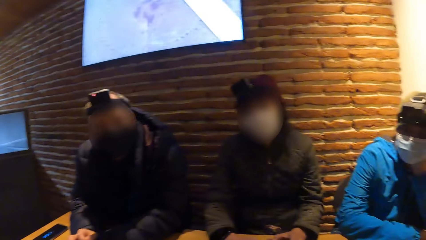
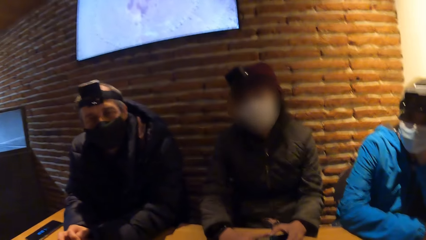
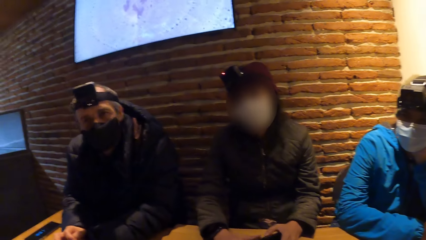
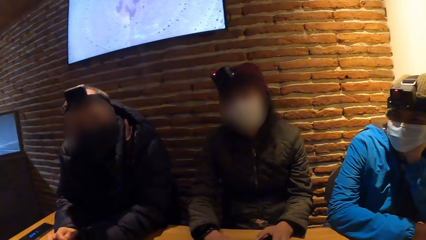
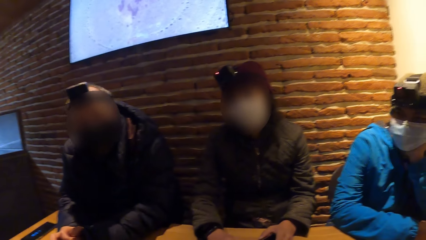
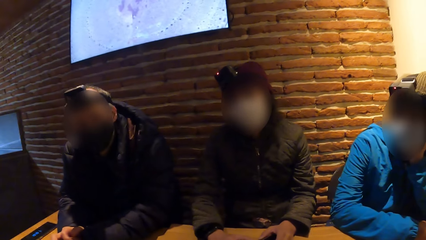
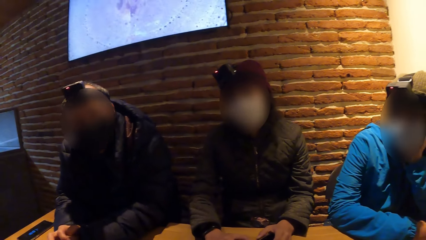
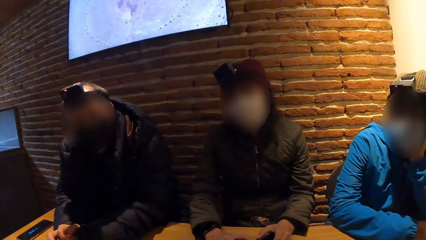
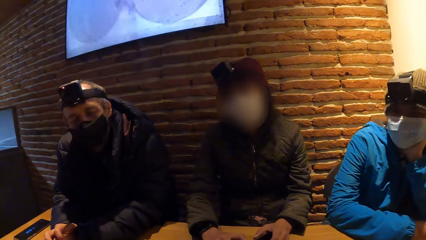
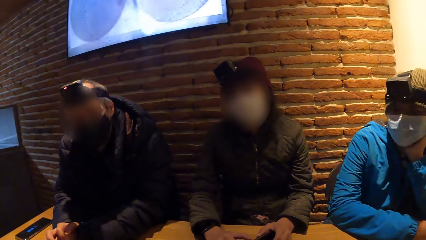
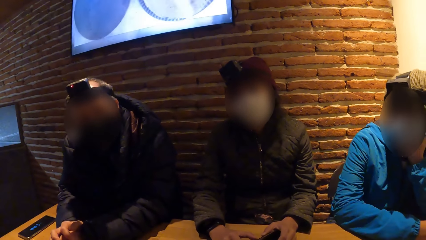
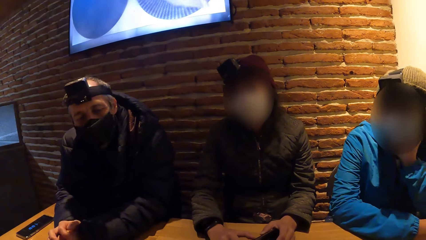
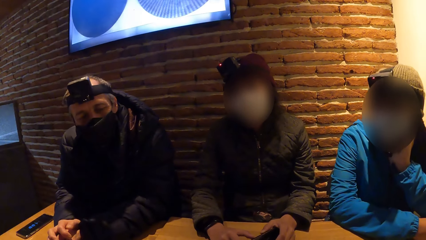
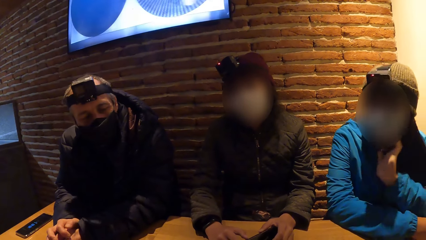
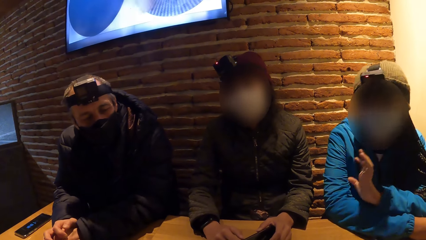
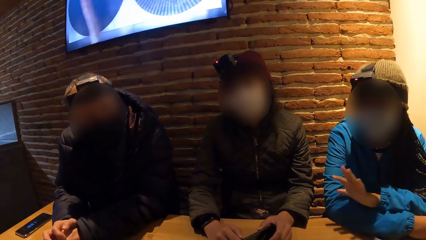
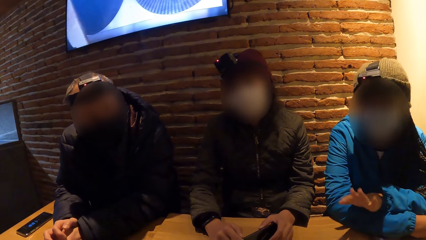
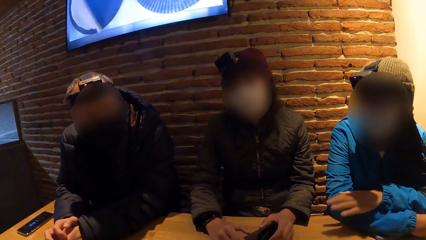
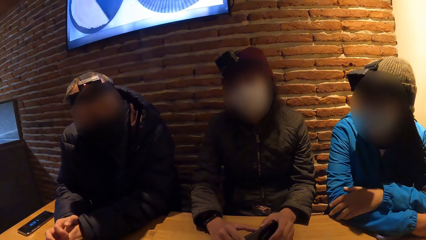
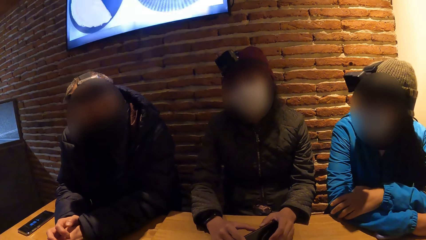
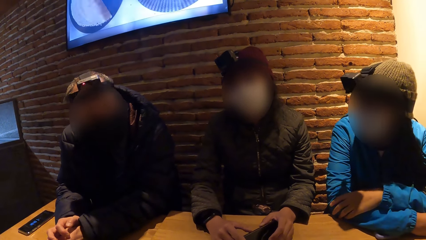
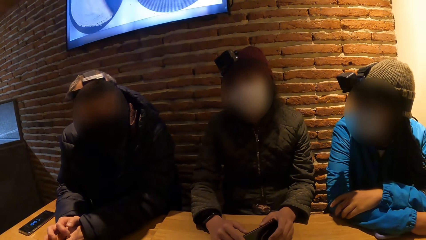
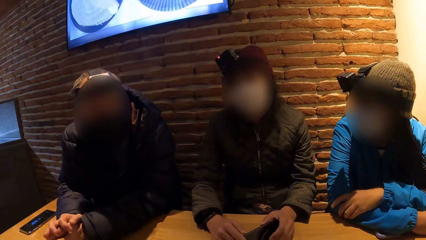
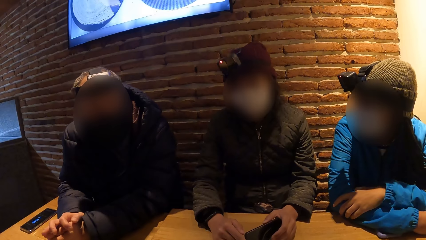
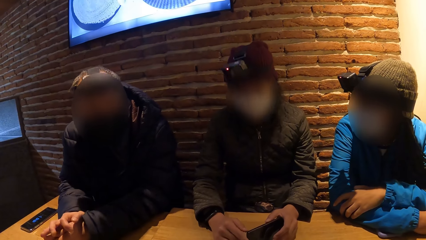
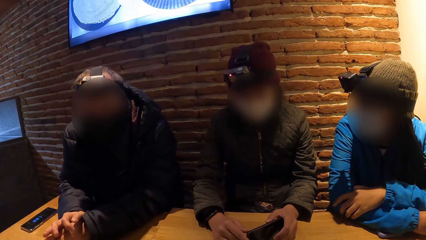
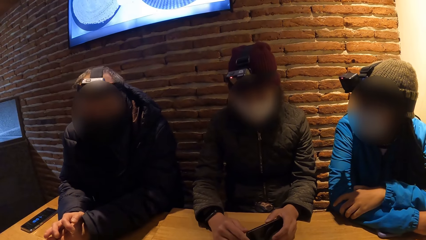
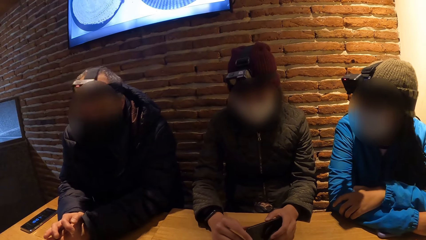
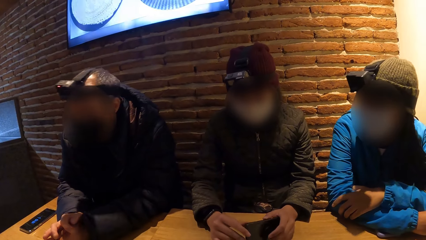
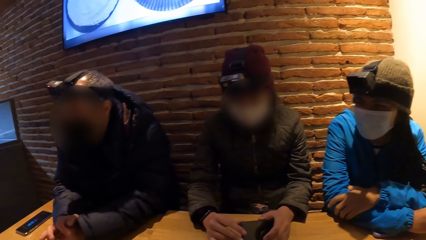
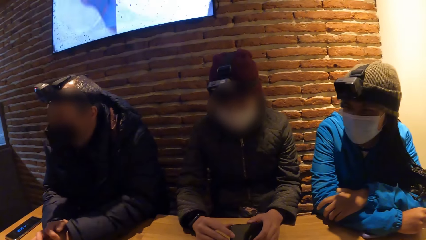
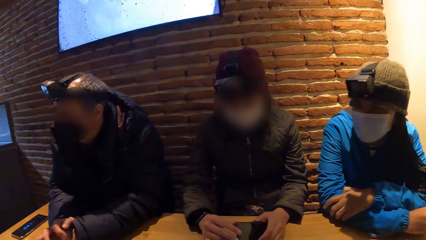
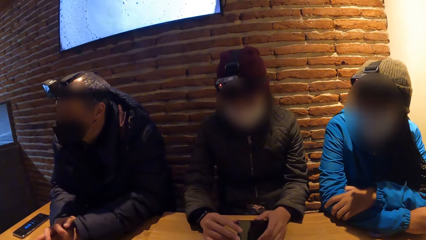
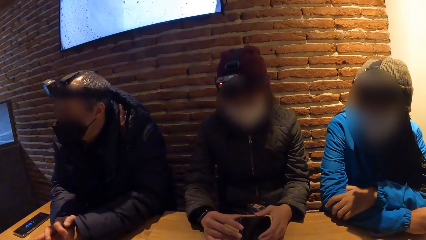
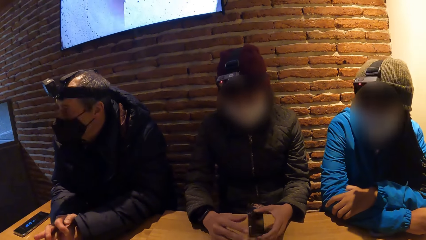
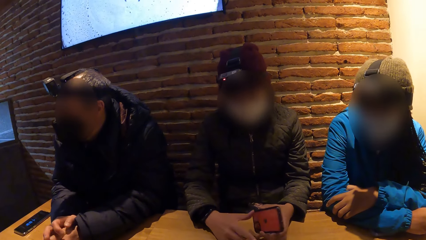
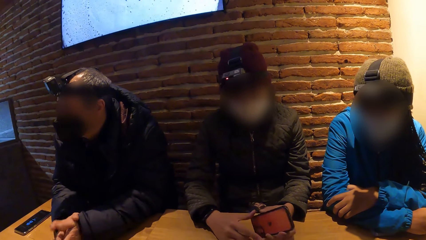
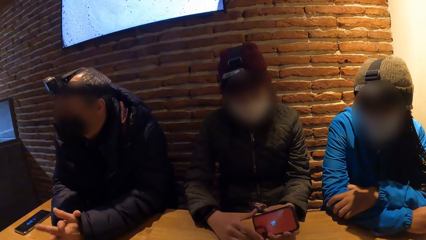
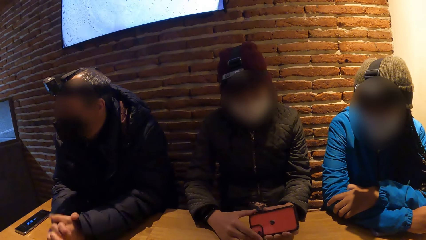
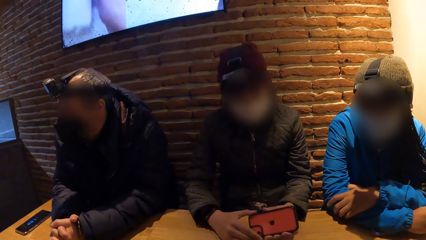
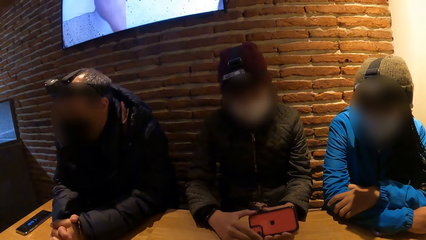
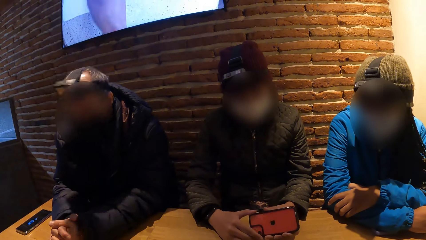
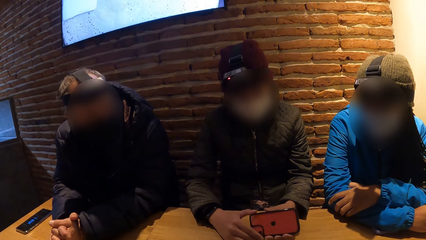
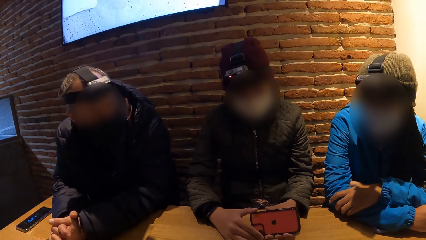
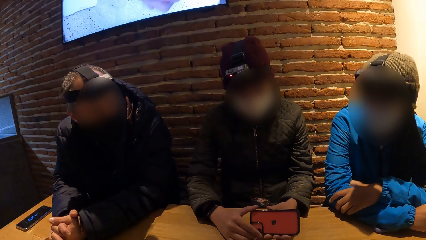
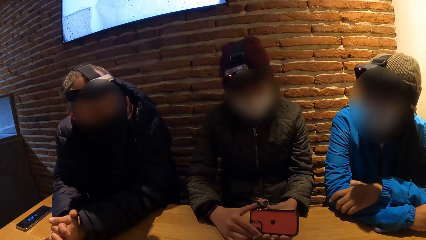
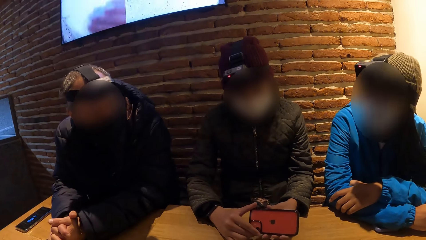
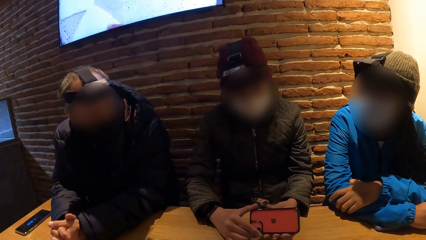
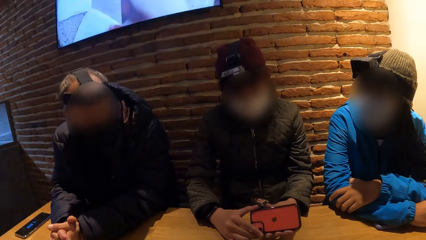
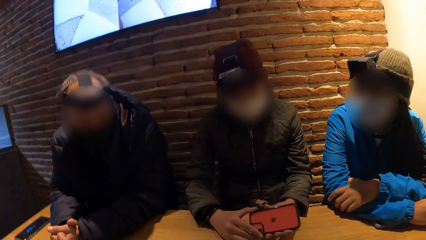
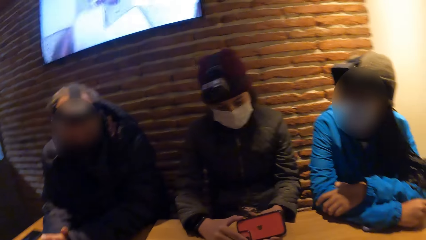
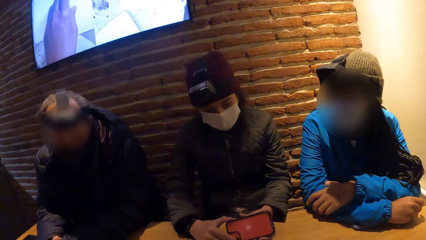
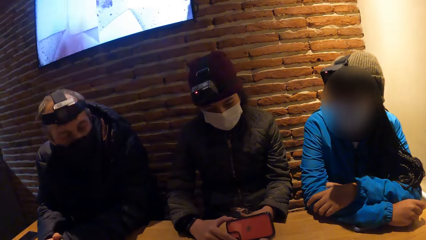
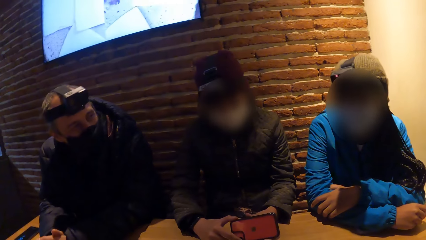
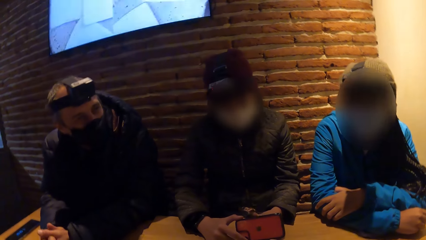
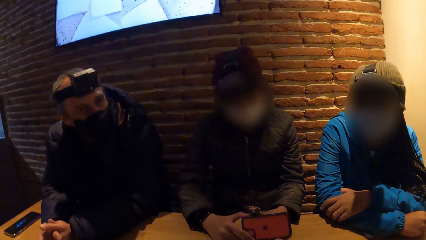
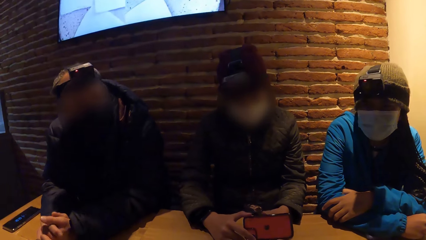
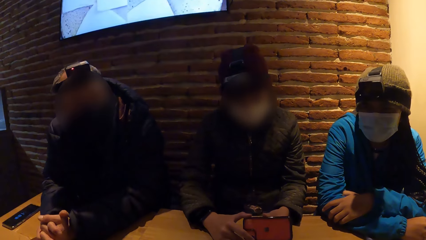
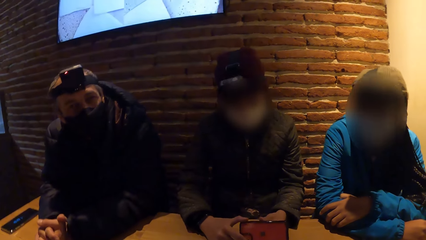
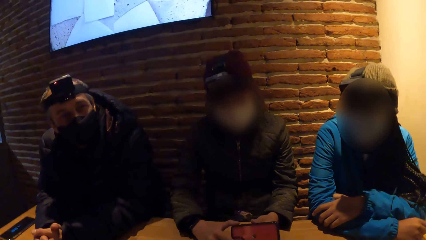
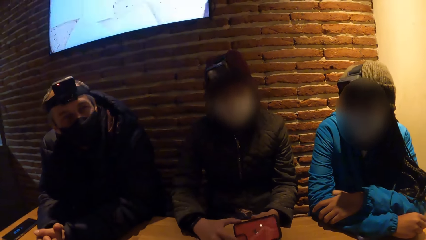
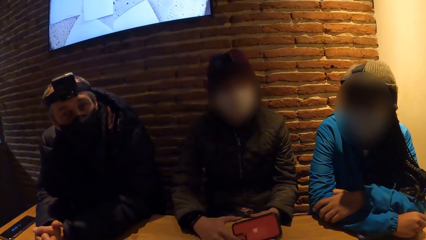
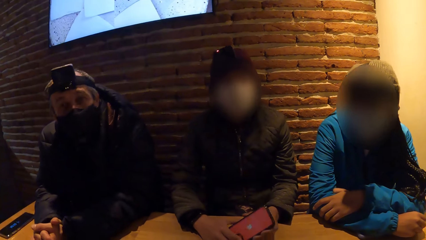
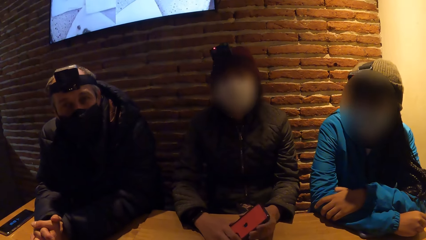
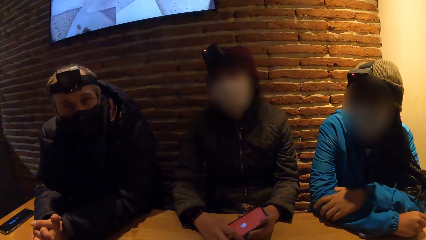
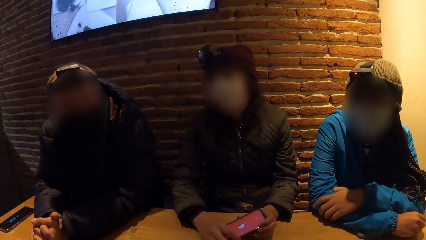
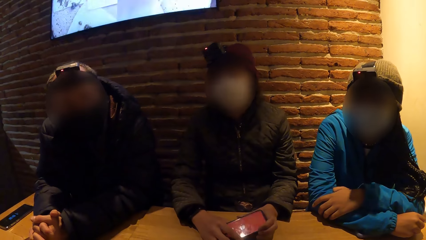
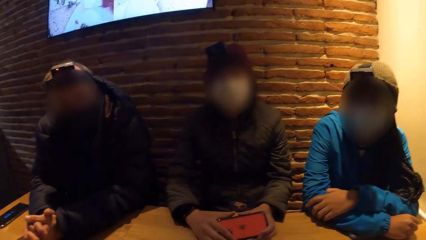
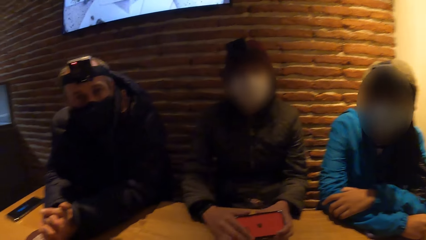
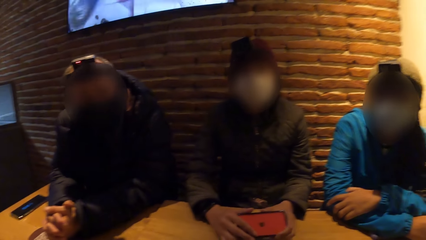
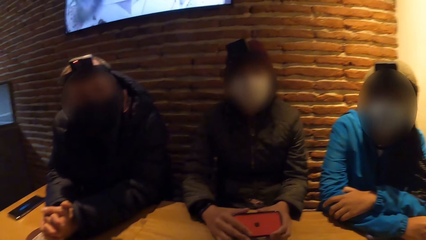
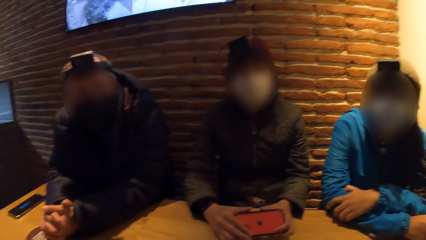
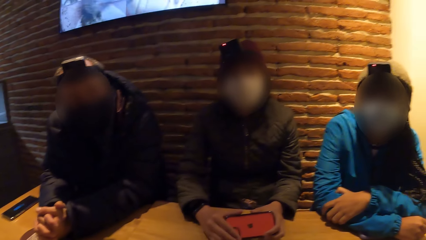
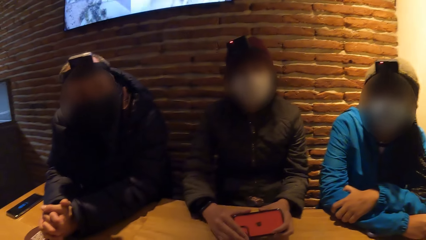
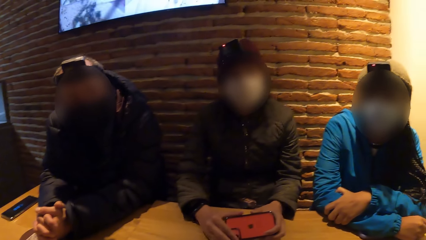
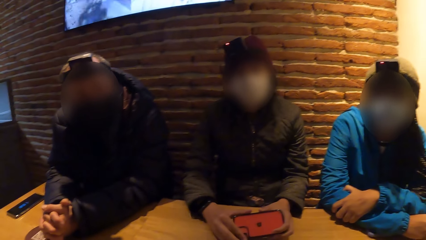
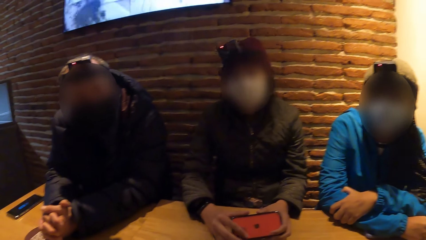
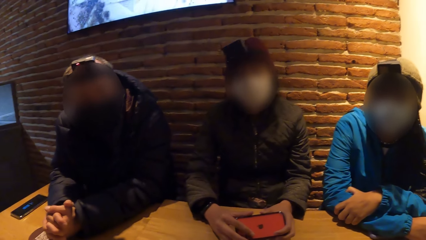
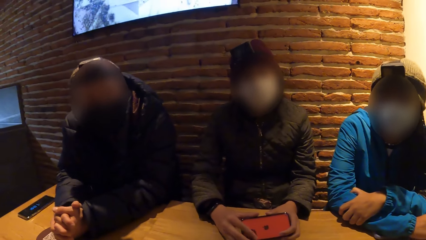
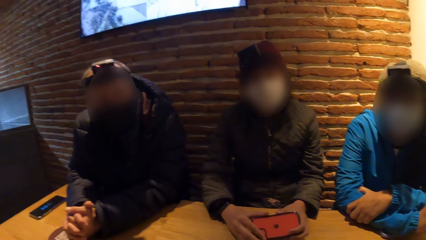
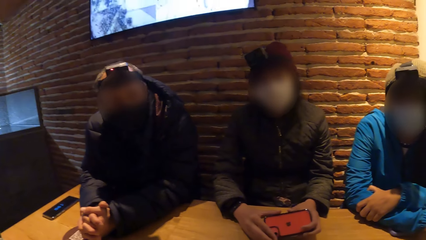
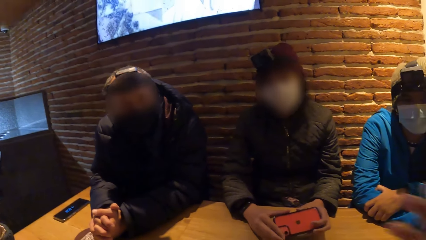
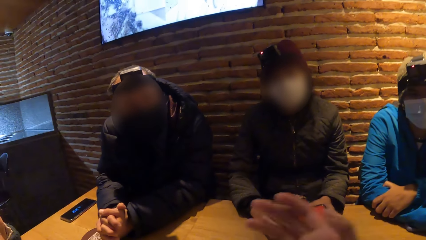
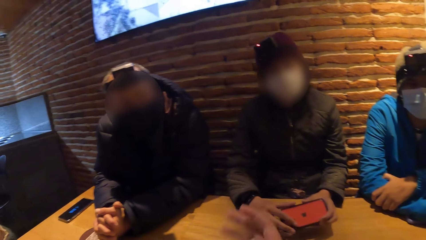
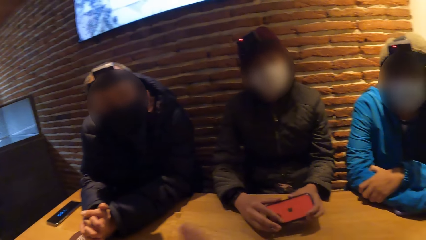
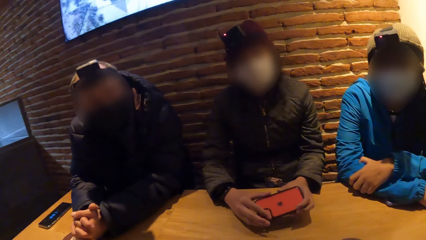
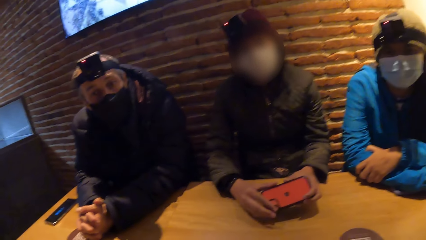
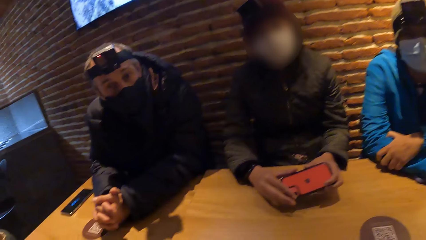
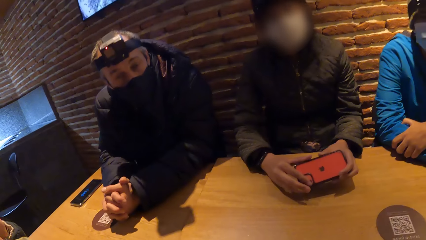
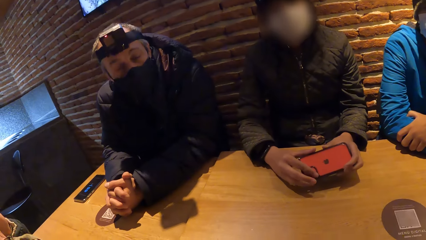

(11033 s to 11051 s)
A person interacts with the camera wearer. Another person interacts with the camera wearer. The woman turns the phone with both hands.
